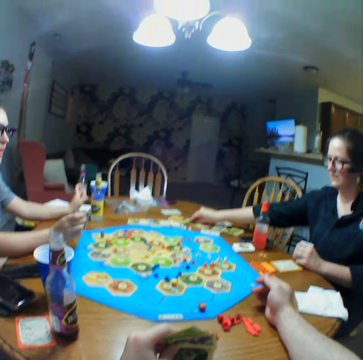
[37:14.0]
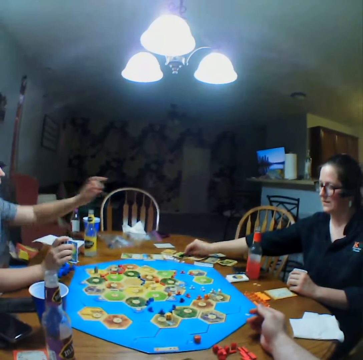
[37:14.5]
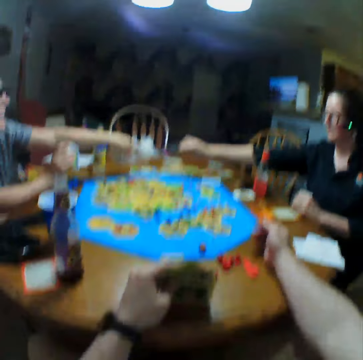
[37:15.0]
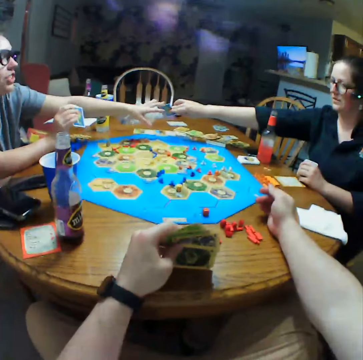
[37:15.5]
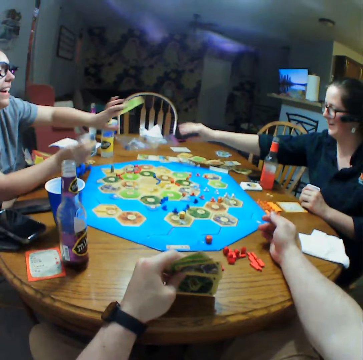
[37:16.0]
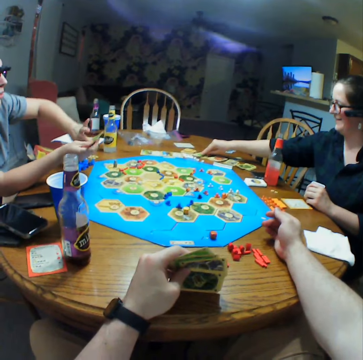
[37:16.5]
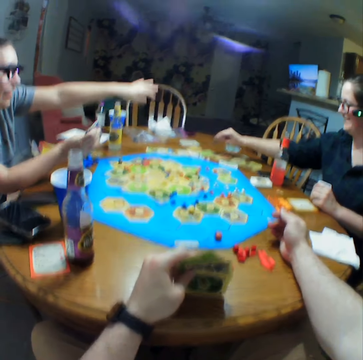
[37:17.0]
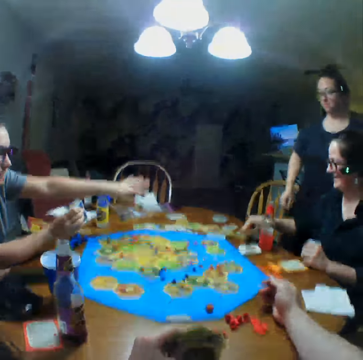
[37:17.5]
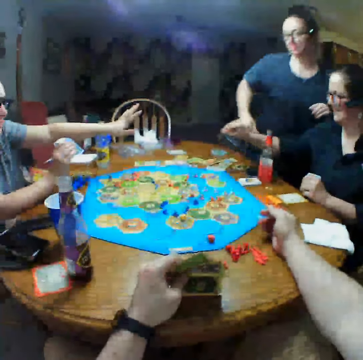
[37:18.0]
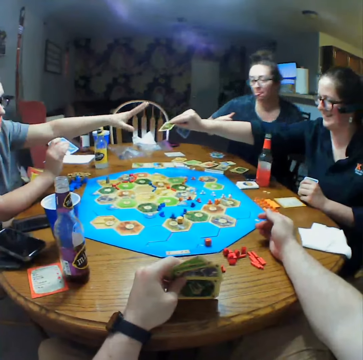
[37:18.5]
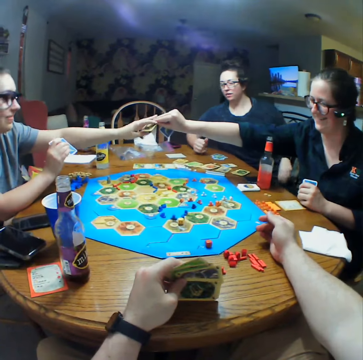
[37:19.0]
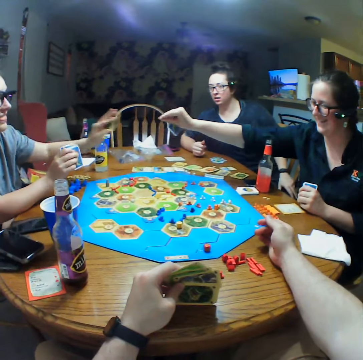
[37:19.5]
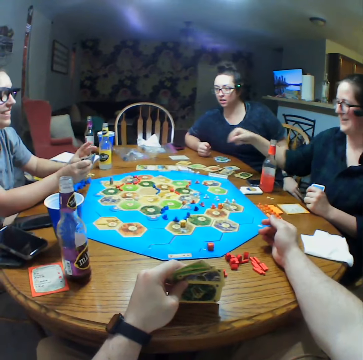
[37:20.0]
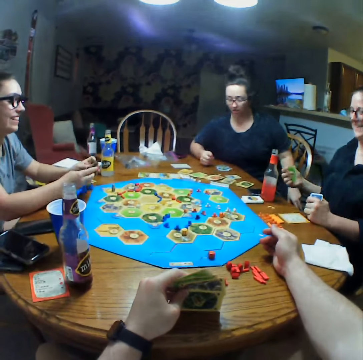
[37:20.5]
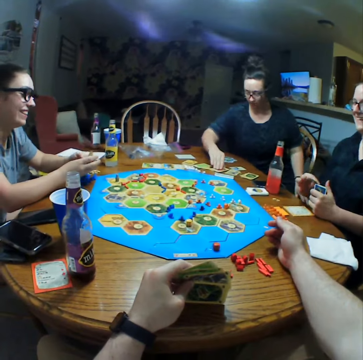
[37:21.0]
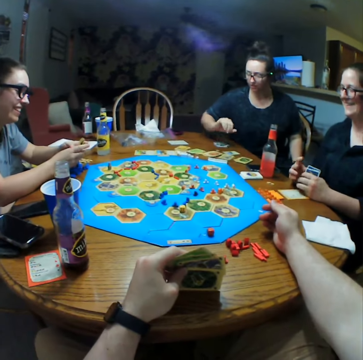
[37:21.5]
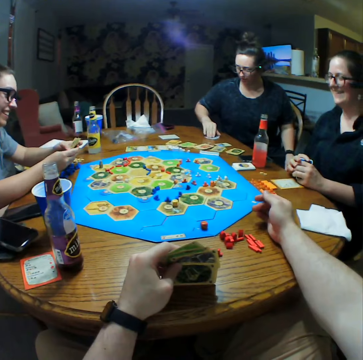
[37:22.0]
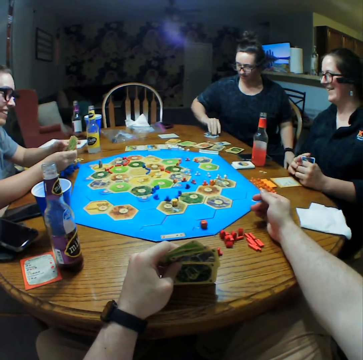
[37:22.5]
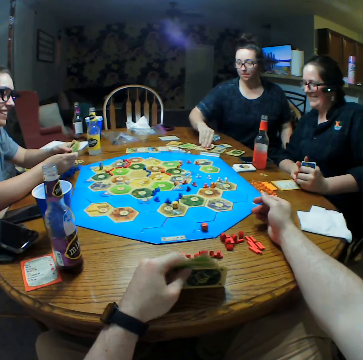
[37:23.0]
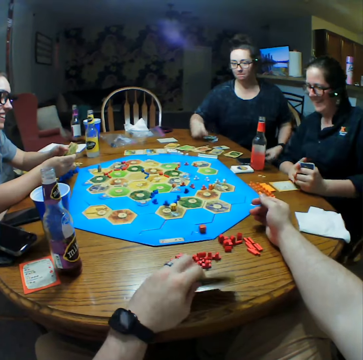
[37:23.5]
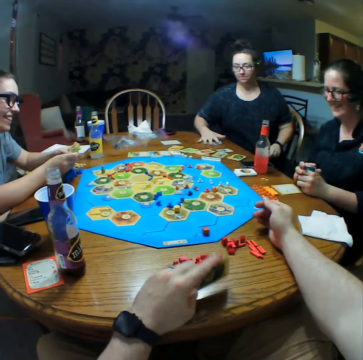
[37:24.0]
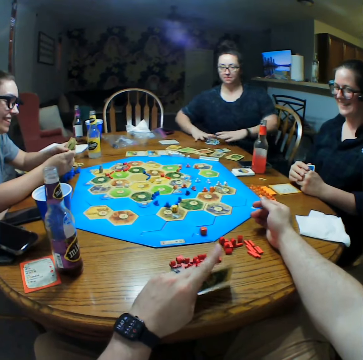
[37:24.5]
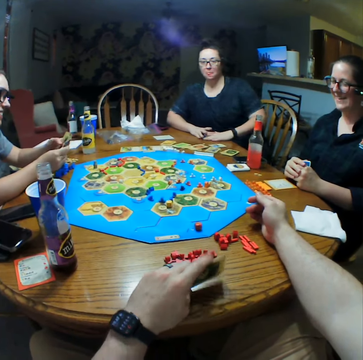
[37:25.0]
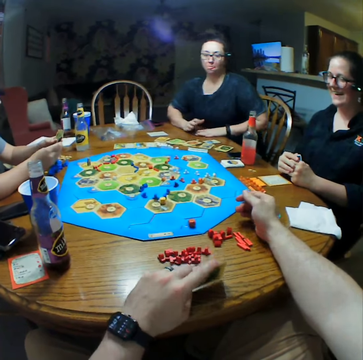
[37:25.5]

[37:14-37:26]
A person picks cards. The person gives another person a card. The second person picks a card from the first person. The first person picks cards. The second person stretches a hand. A third person sits on the chair. The second person picks a card from the first person. The third person picks a card. The camera wearer taps cards on the table.

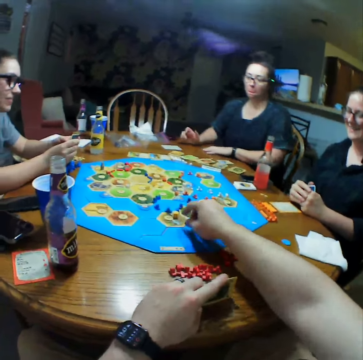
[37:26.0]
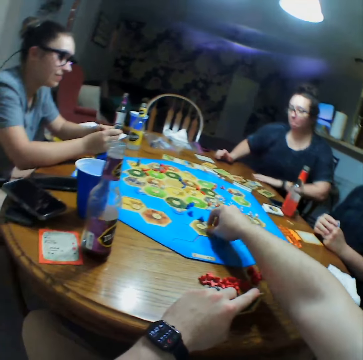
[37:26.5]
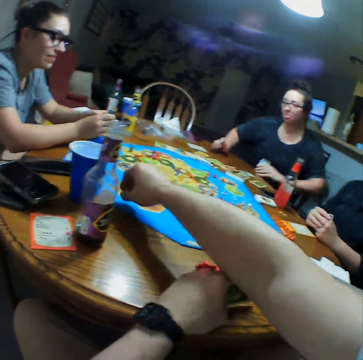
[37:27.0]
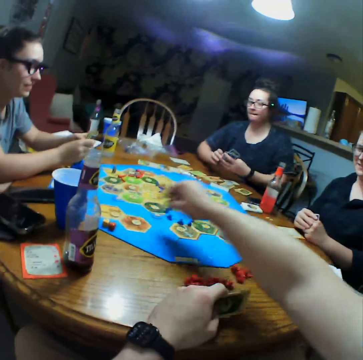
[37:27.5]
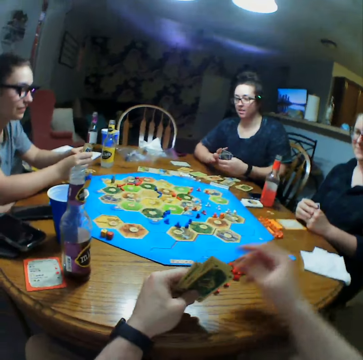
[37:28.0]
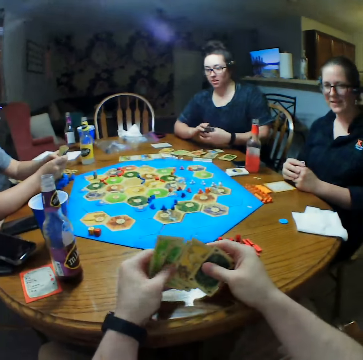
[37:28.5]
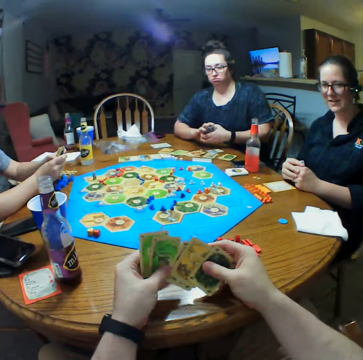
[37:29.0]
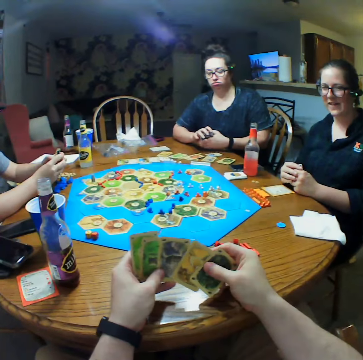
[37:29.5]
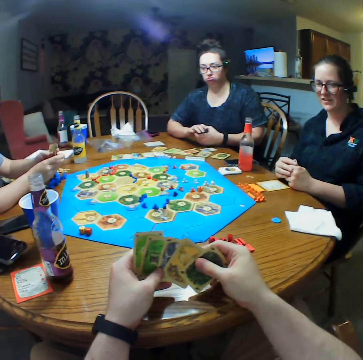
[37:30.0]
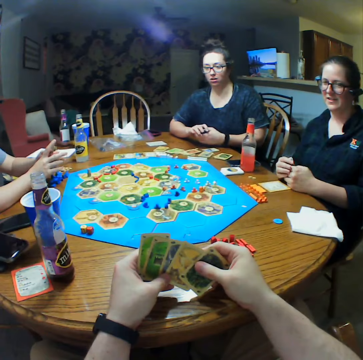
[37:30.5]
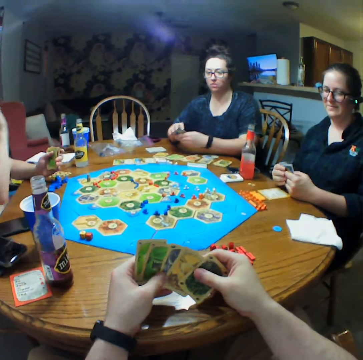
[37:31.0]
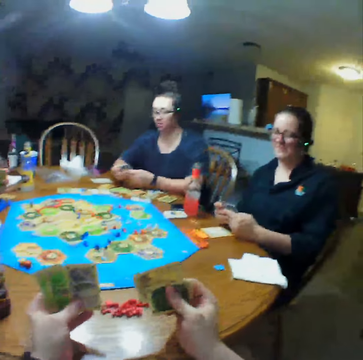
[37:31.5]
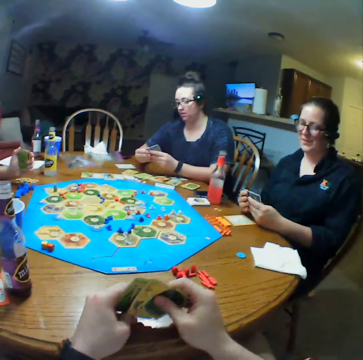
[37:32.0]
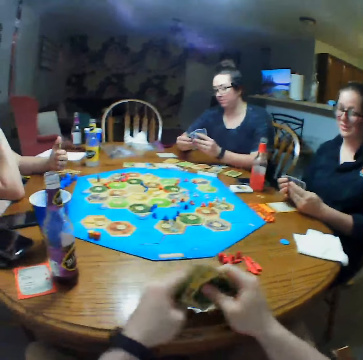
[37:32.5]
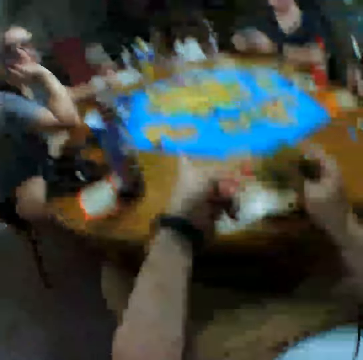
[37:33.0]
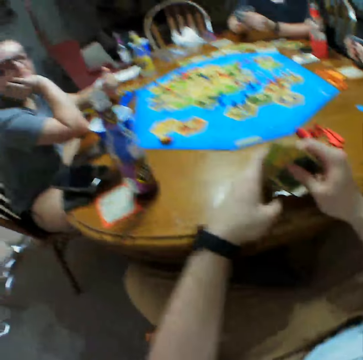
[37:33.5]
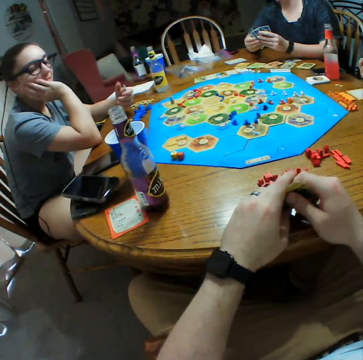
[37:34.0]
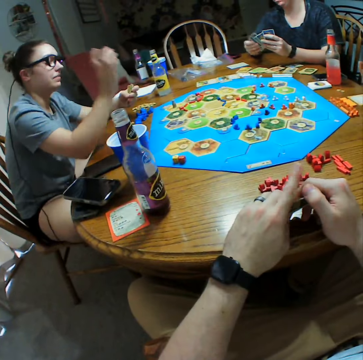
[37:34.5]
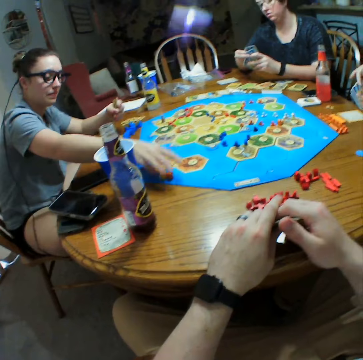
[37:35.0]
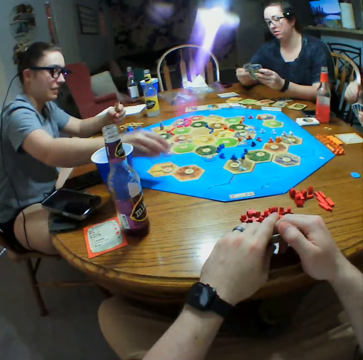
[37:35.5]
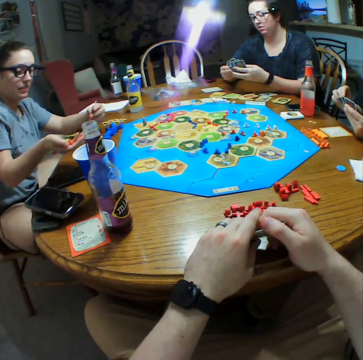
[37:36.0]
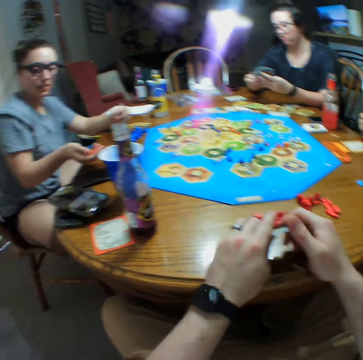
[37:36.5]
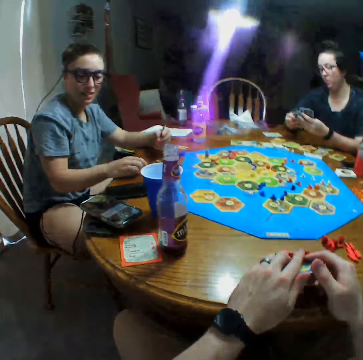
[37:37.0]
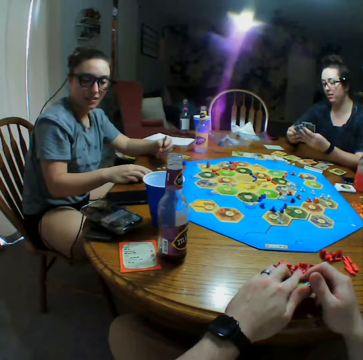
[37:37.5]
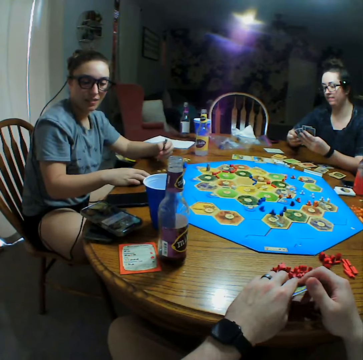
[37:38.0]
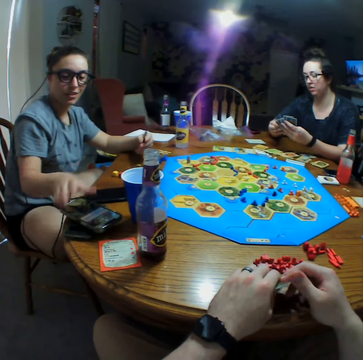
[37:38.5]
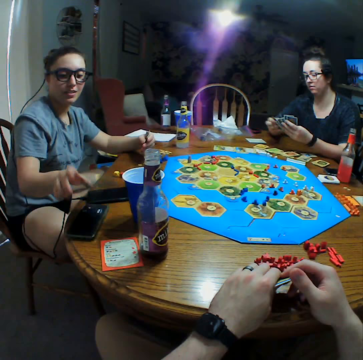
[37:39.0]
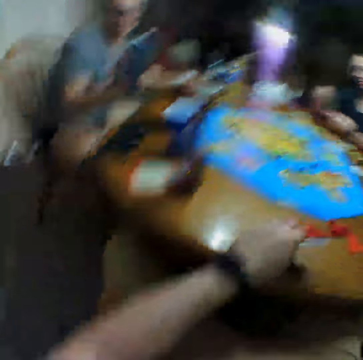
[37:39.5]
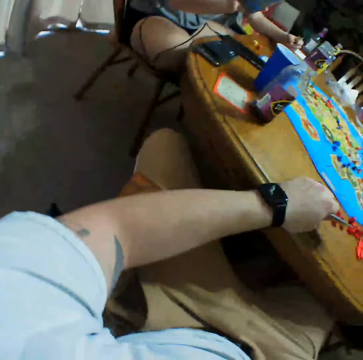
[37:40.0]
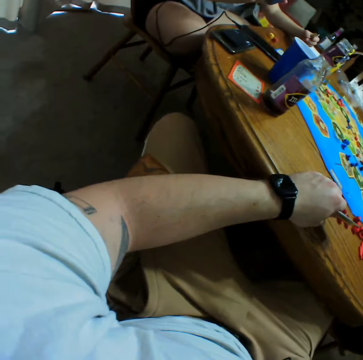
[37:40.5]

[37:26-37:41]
The camera wearer picks up the dice. They drop the dice on the table. They select cards. A person holds cards. Another person moves the hand. The second person looks at the camera wearer. The camera wearer holds cards. The second person picks up the dice. The first person selects cards. The second person holds a phone.

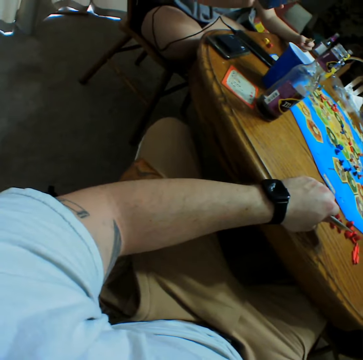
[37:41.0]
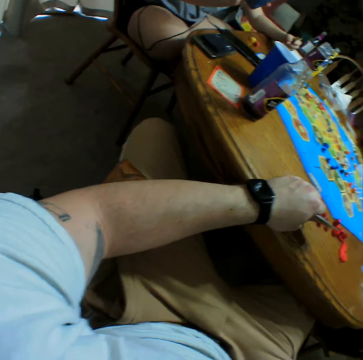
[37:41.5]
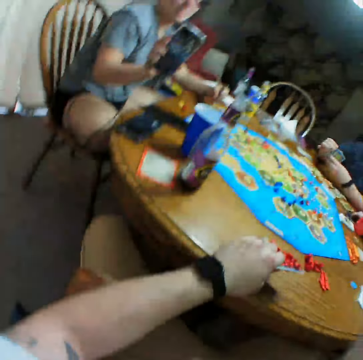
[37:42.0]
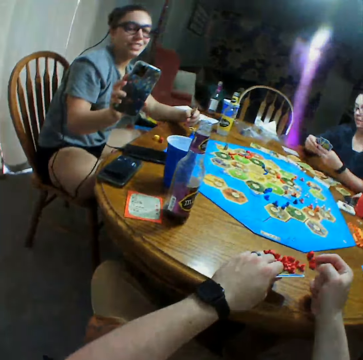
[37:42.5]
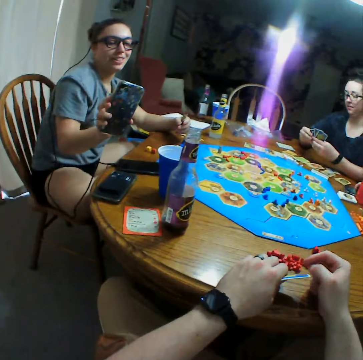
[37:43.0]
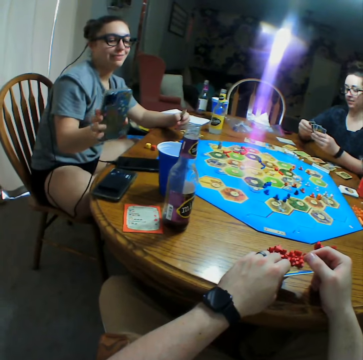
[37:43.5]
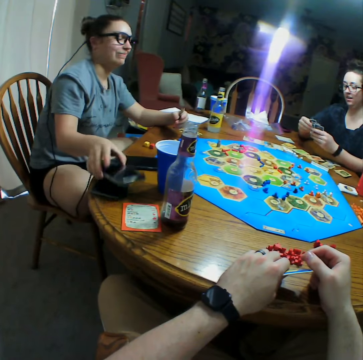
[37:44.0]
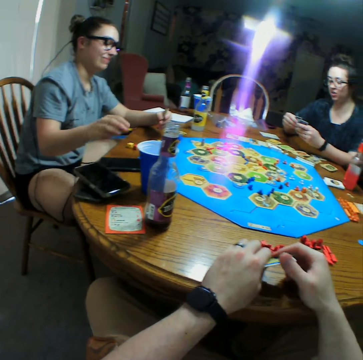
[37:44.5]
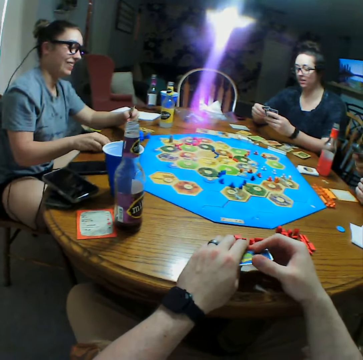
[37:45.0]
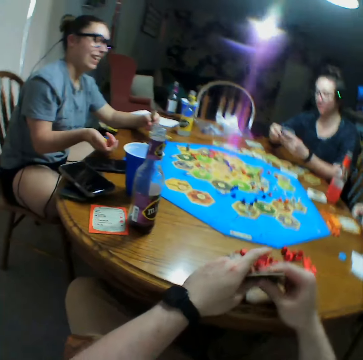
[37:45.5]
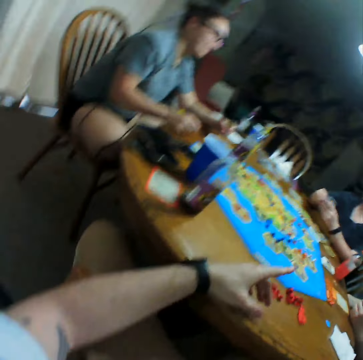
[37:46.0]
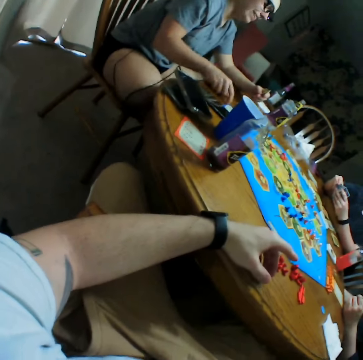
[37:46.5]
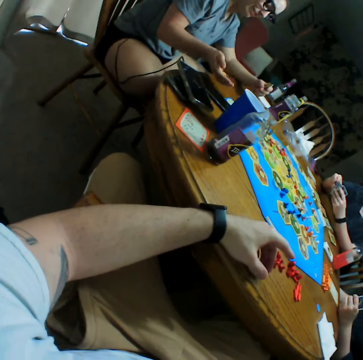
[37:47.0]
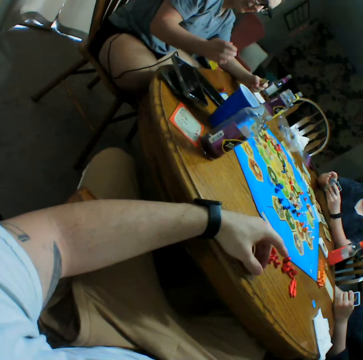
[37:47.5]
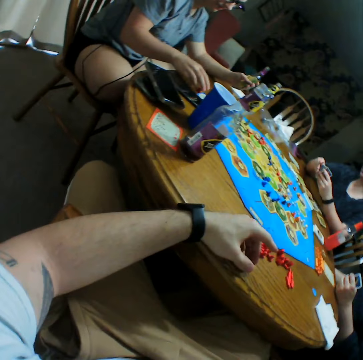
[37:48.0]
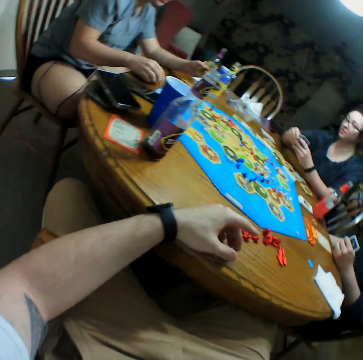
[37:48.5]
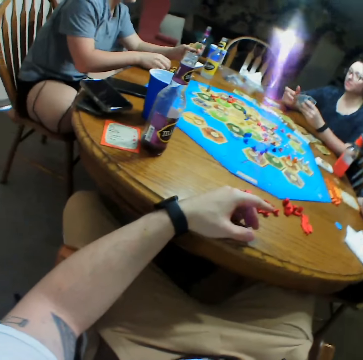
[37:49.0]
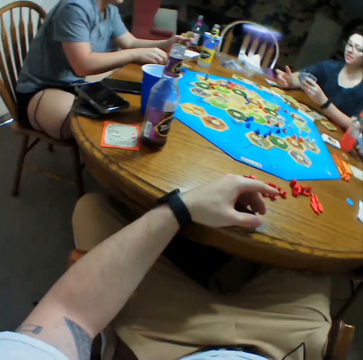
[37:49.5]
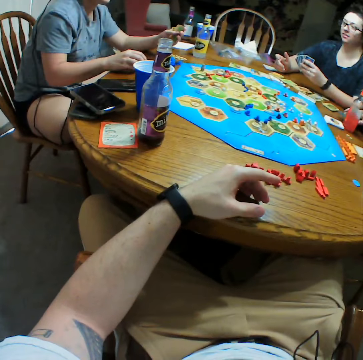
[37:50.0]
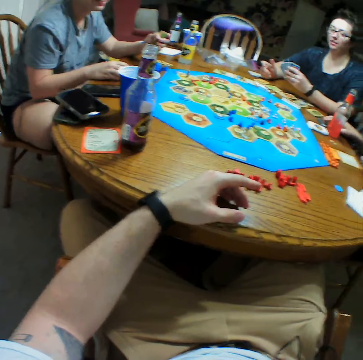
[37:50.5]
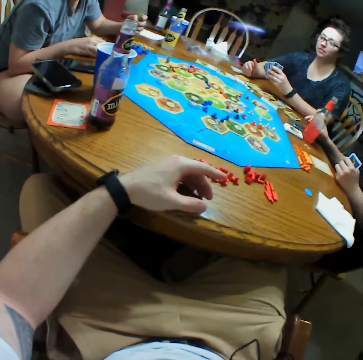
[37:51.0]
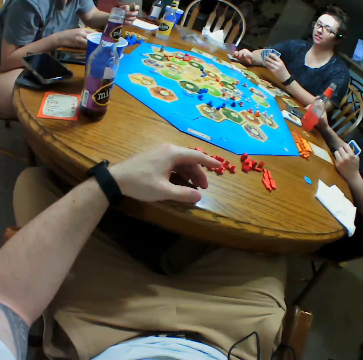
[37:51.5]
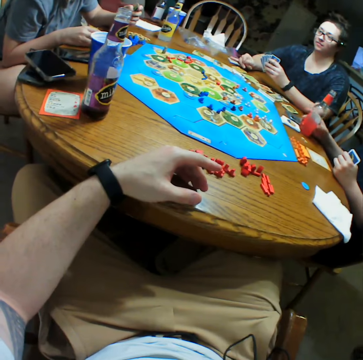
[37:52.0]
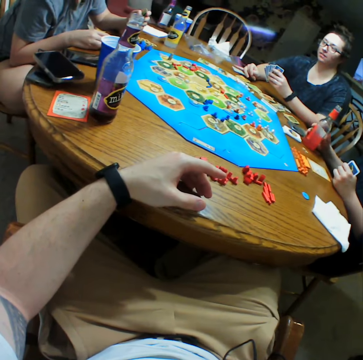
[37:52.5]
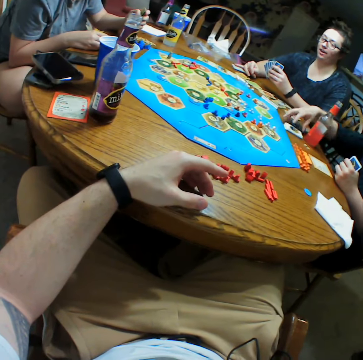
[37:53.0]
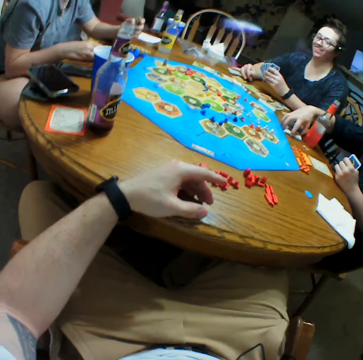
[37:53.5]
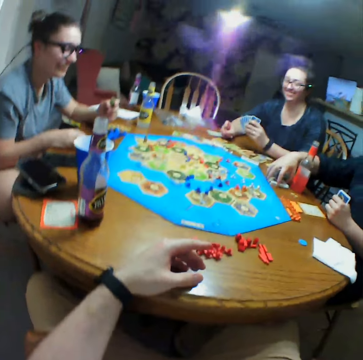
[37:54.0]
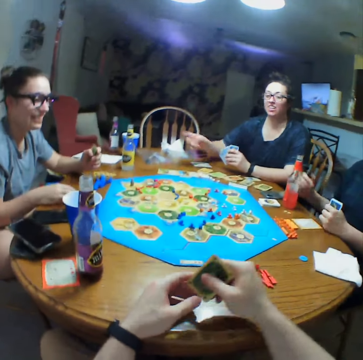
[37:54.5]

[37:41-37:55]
The second person looks at the phone and drops the phone on the table. The camera wearer holds cards. The second person throws the dice on the table and moves the dice on the table. A third person holds a bottle and holds cards.
